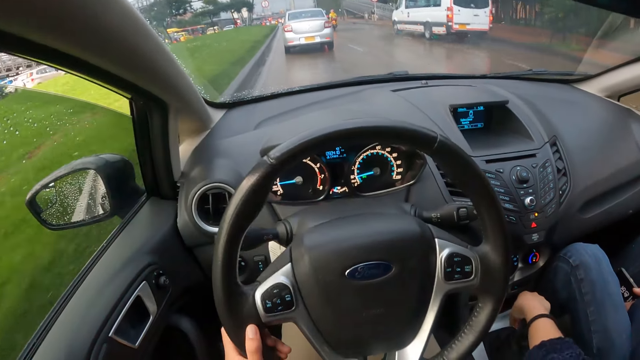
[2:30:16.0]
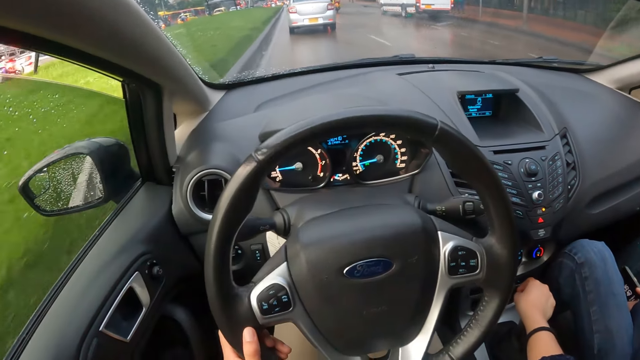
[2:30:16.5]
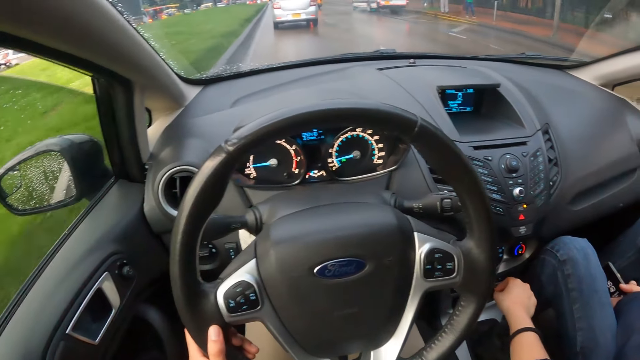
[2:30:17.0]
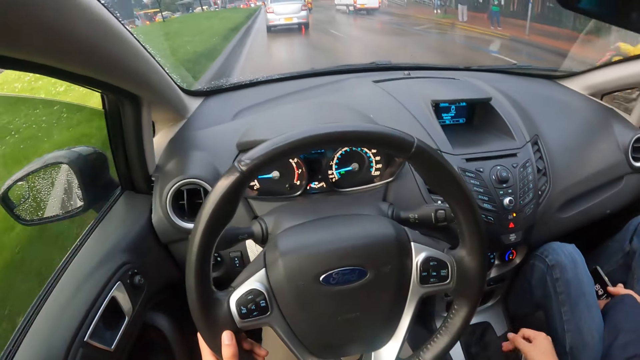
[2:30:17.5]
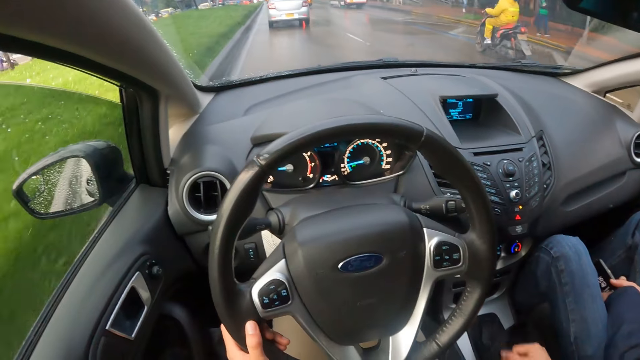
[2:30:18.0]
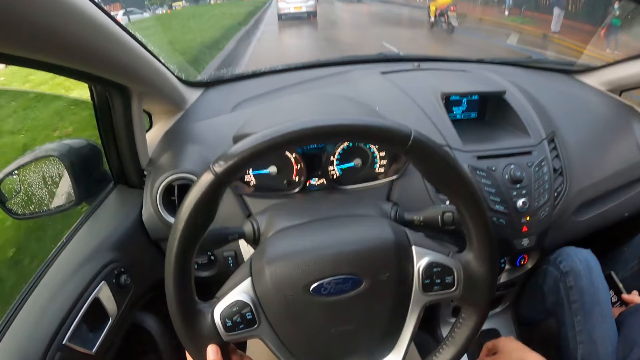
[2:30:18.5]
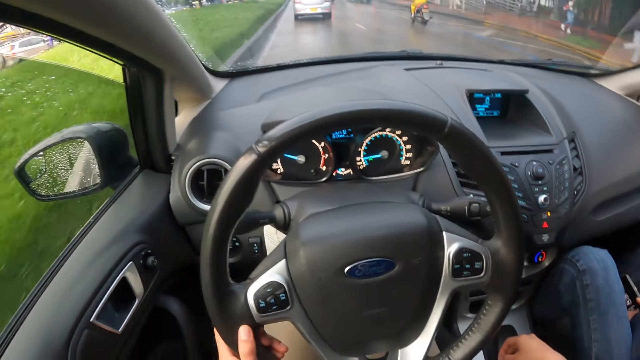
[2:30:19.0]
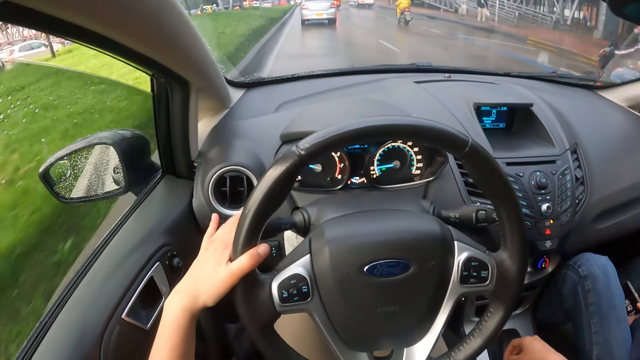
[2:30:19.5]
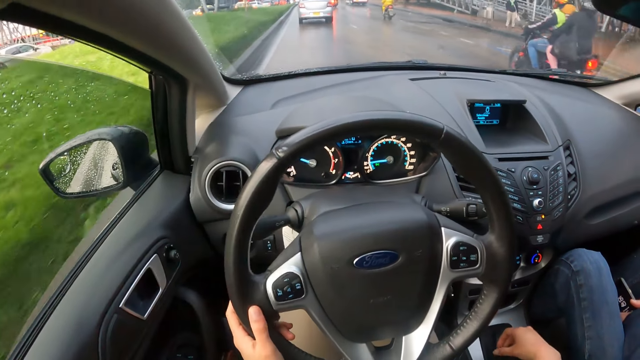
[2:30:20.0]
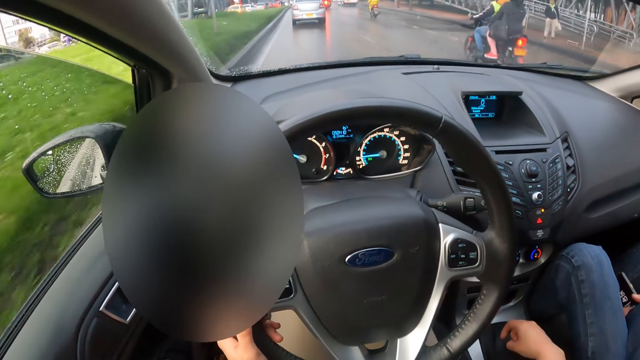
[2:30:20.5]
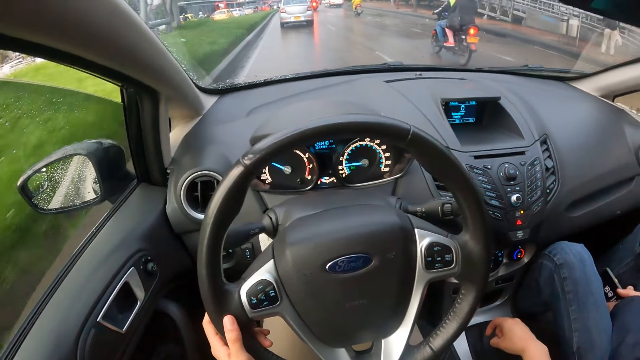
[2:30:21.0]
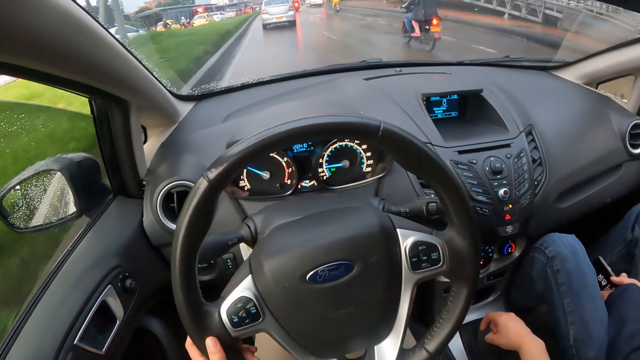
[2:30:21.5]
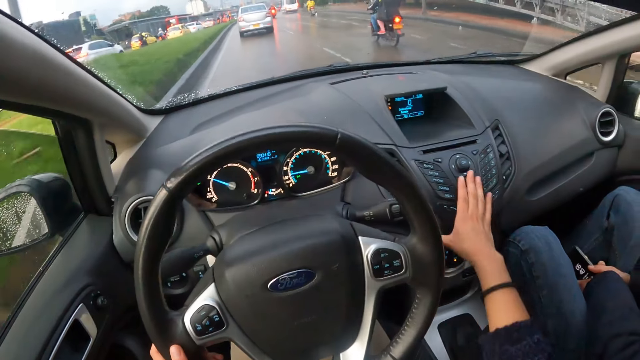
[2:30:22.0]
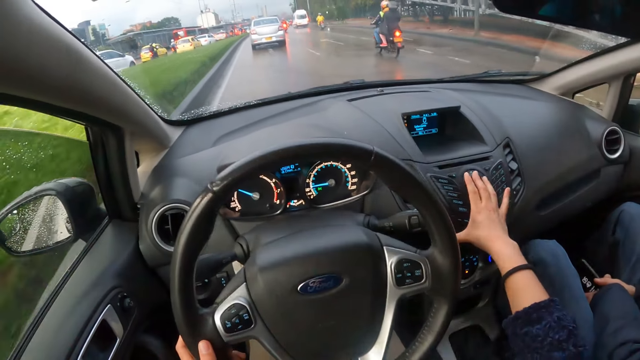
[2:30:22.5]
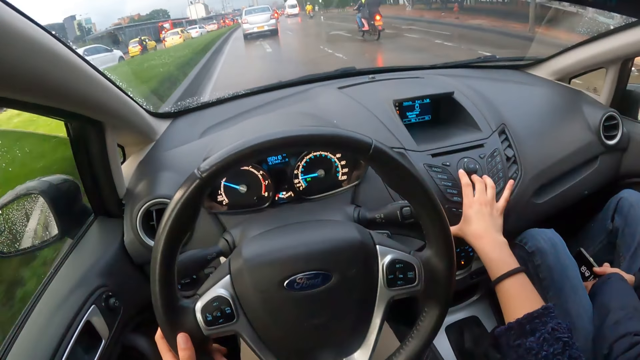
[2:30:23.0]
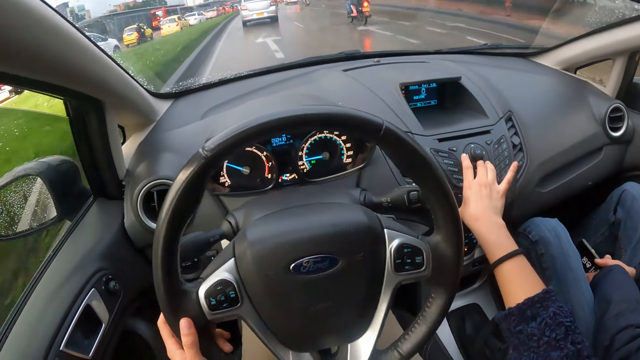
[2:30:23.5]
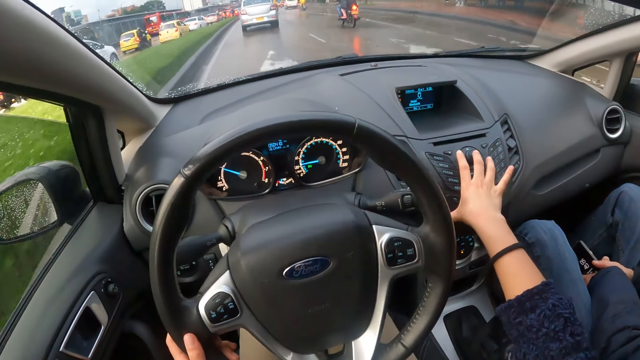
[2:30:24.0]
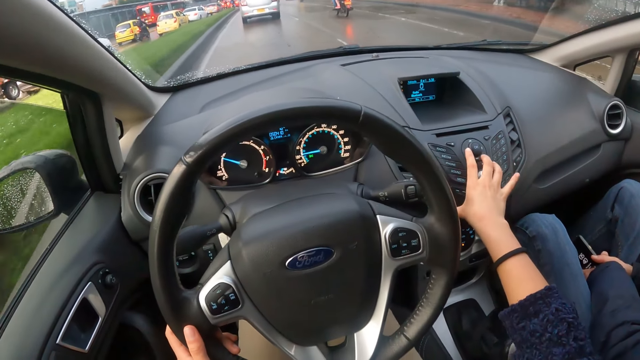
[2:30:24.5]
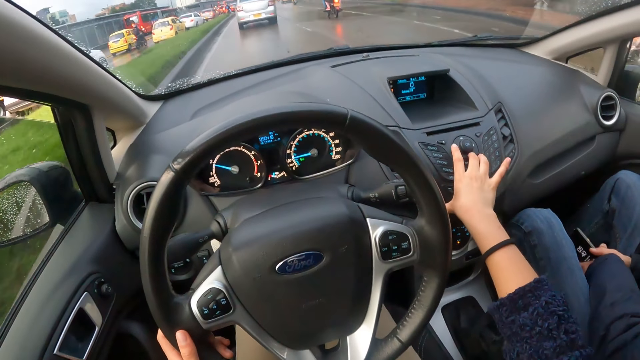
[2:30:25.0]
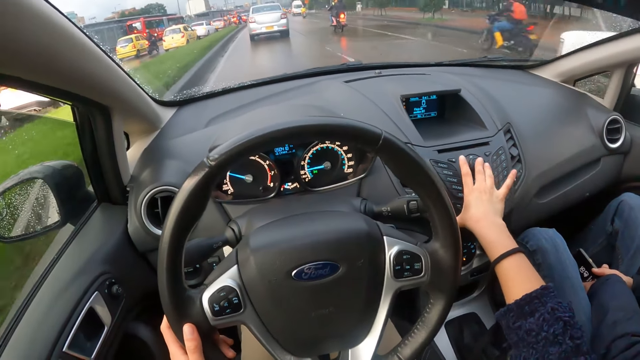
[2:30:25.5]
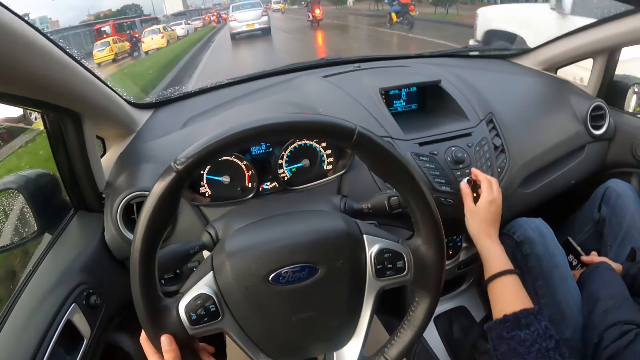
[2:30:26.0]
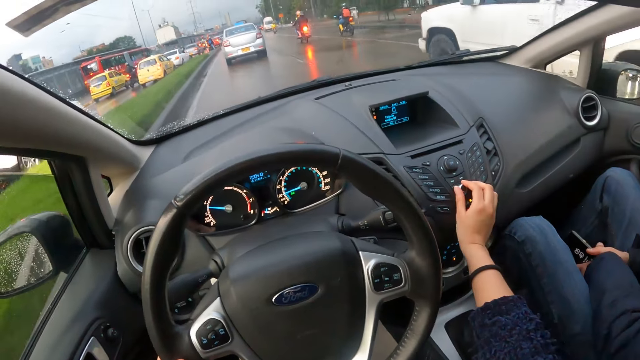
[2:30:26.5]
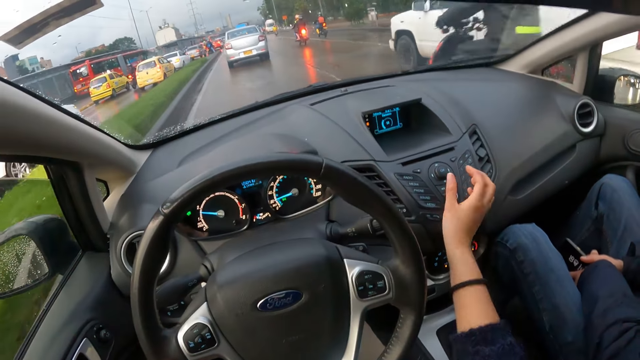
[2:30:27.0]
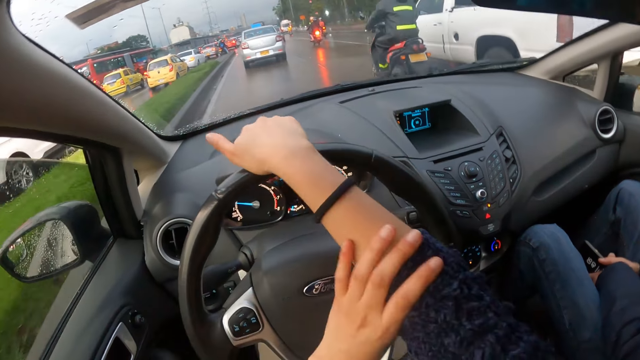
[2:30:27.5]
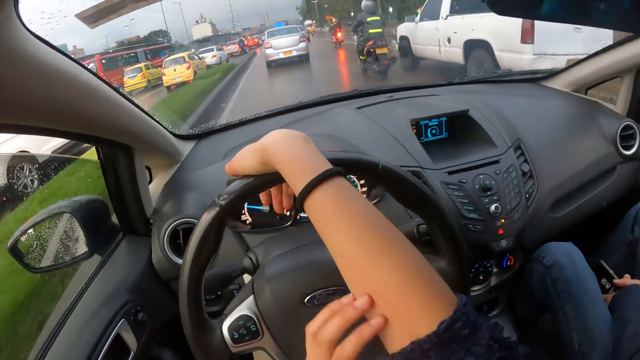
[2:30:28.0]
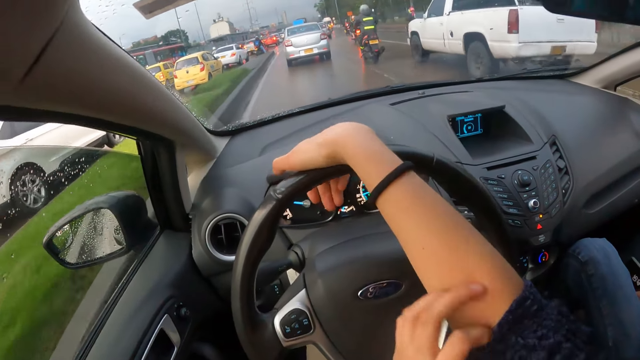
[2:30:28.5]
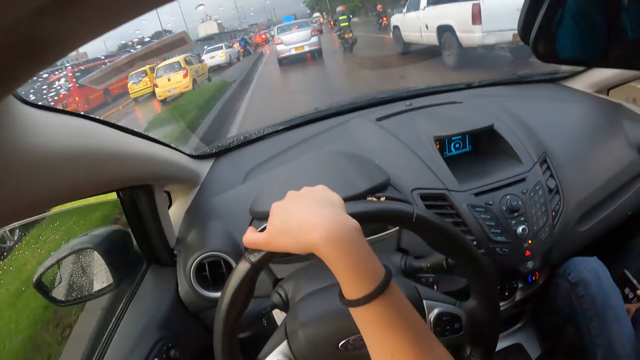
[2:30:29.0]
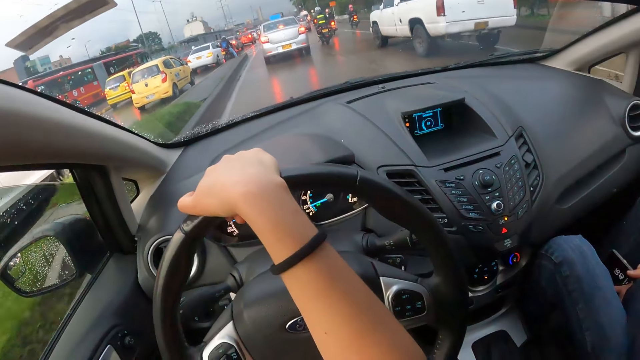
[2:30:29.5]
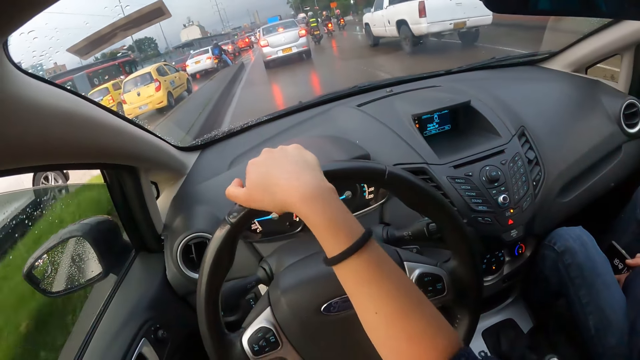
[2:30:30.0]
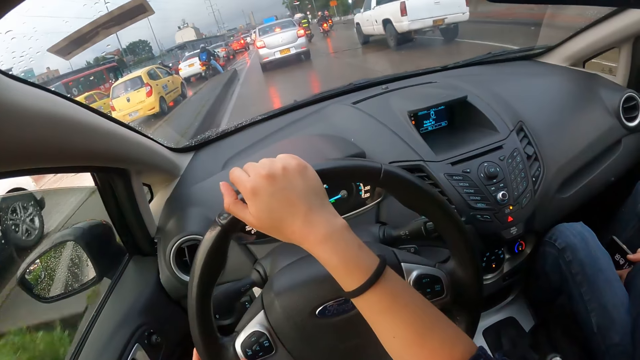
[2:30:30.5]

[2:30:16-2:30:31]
The camera wearer holds a gear lever with the left hand. She holds the knob with right hand. She presses the buttons on the car dashboard with her right hand. She adjusts the knob with the fingers. A white pickup drives past the camera wearer. The camera wearer removes her right hand from the buttons on the car dashboard. She rests the right hand on the steering wheel. She scratches the right hand with the left hand.

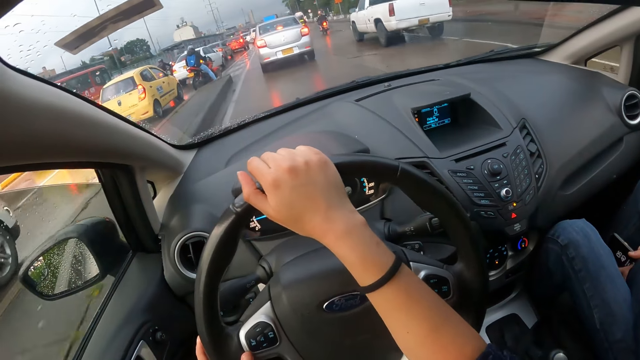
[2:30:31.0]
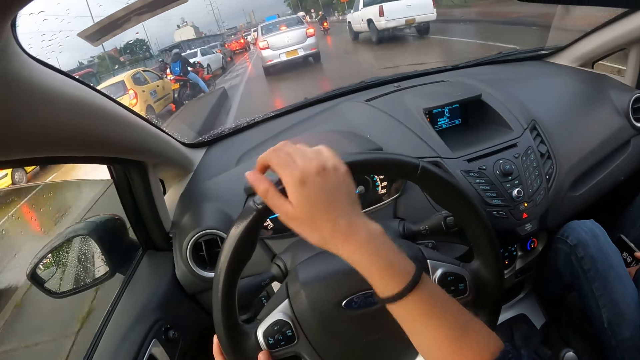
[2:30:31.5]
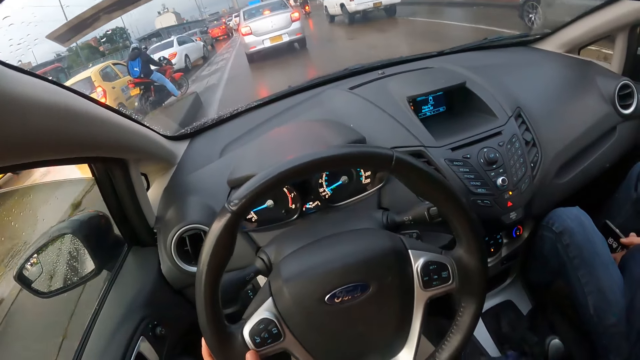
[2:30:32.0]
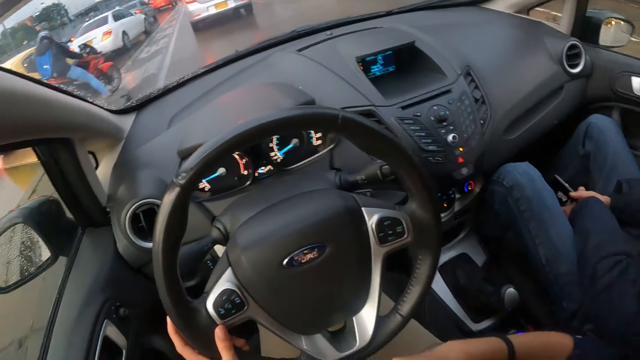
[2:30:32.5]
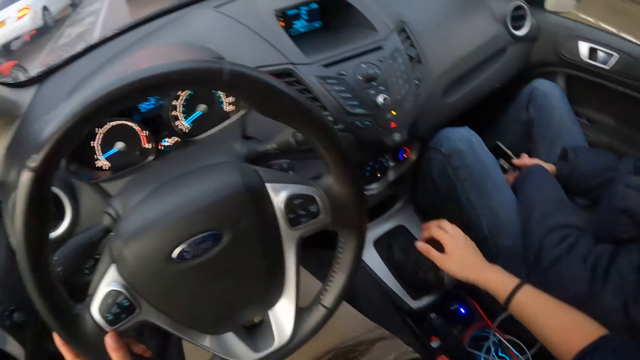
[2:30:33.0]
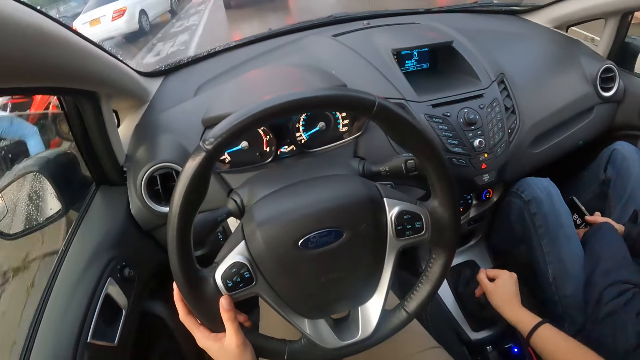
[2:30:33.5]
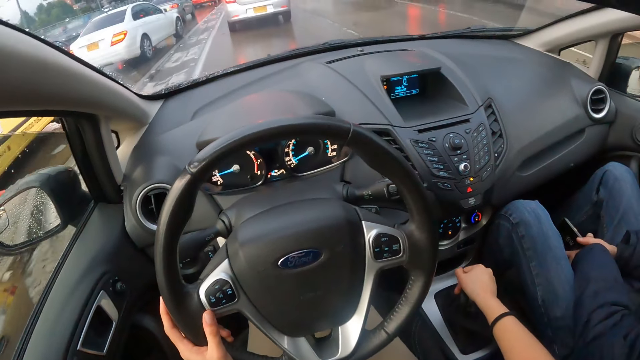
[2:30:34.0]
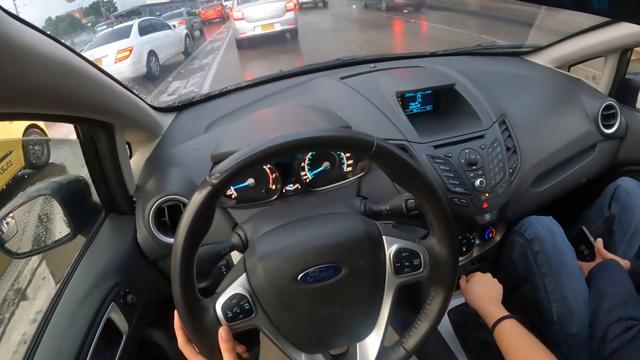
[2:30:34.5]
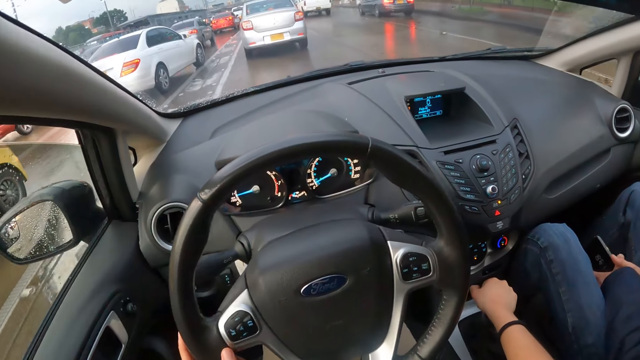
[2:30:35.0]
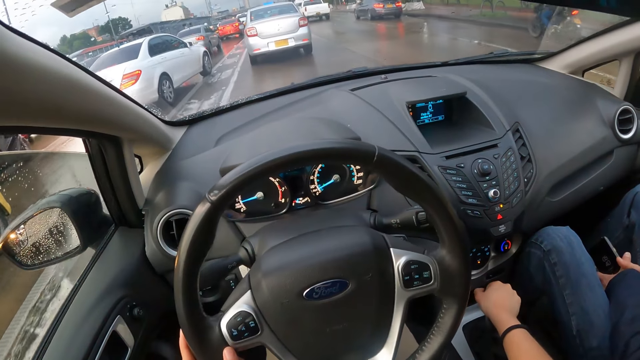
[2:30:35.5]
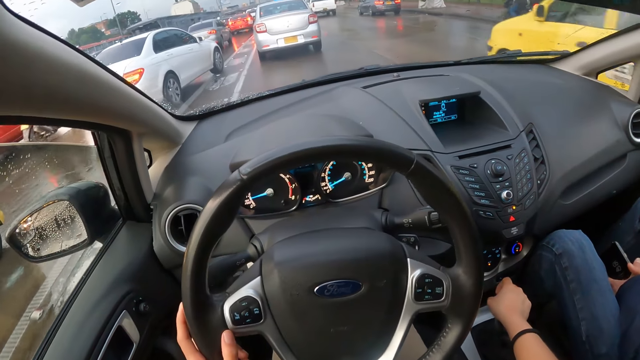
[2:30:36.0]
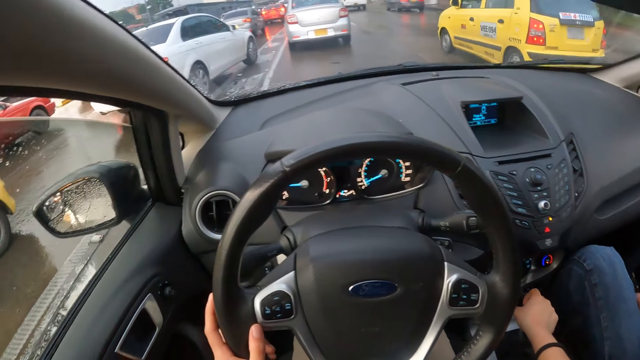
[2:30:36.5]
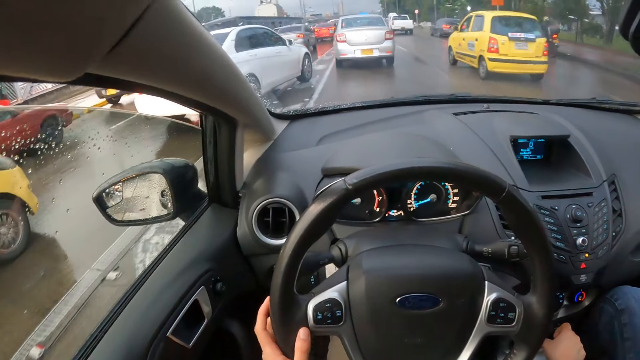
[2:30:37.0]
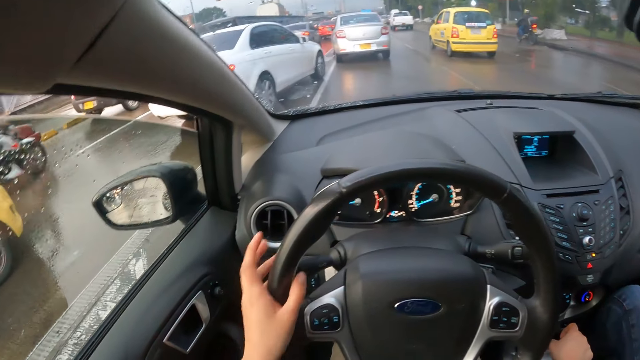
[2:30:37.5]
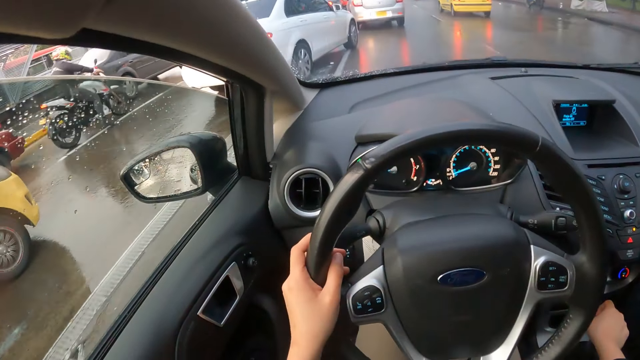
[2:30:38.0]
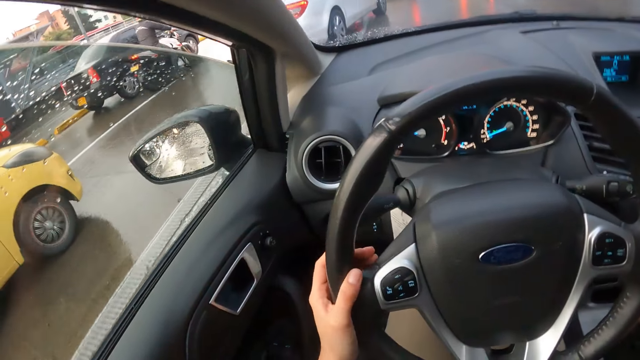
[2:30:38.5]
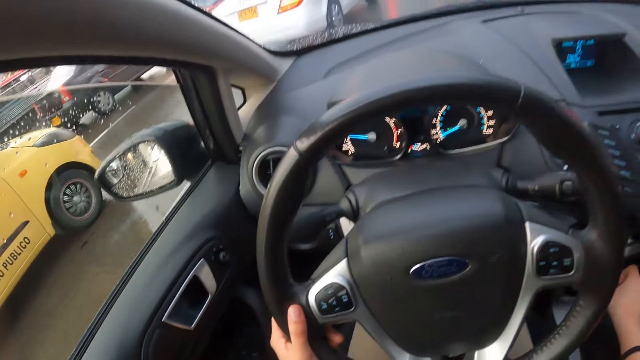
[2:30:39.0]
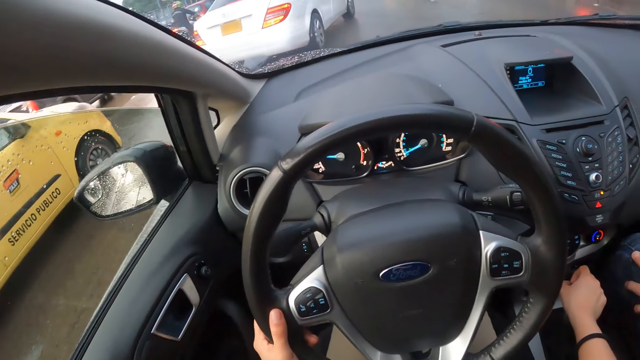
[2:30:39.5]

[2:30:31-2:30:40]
The camera wearer releases the right hand from the steering wheel. She adjusts the gear lever with the right hand. She holds the gear stick with her right hand. A yellow car drives past the camera wearer.
